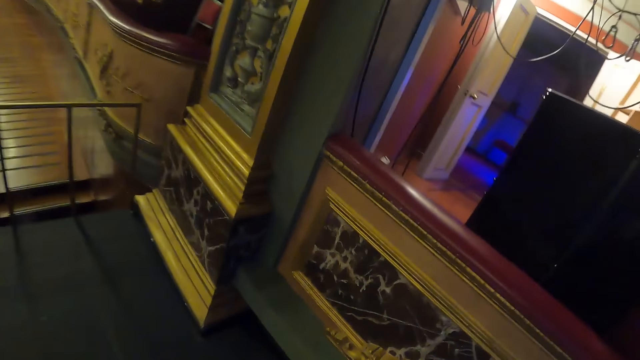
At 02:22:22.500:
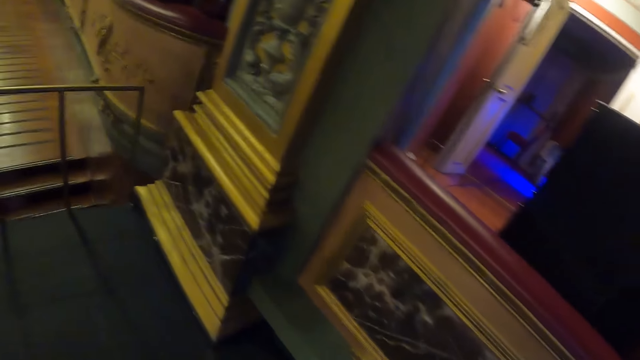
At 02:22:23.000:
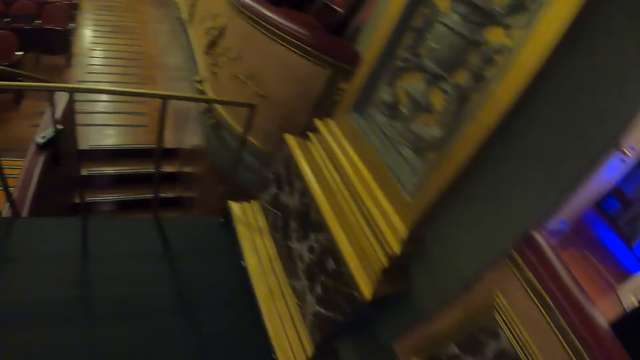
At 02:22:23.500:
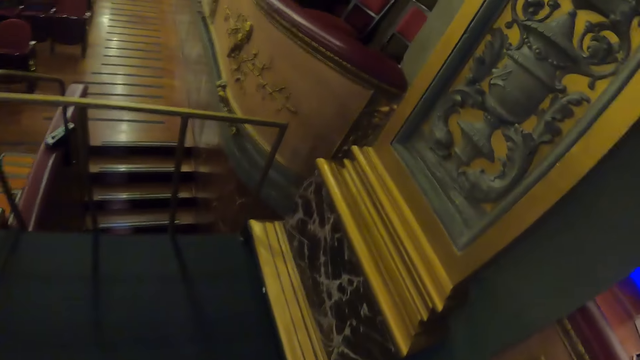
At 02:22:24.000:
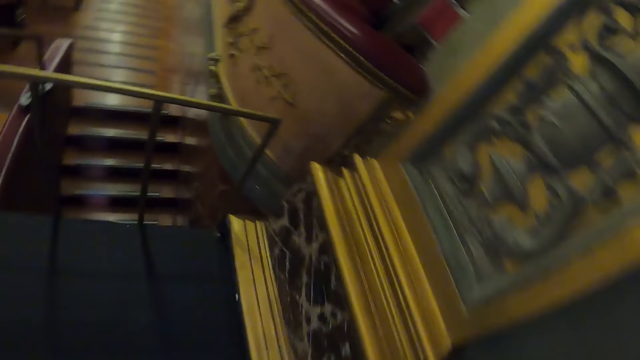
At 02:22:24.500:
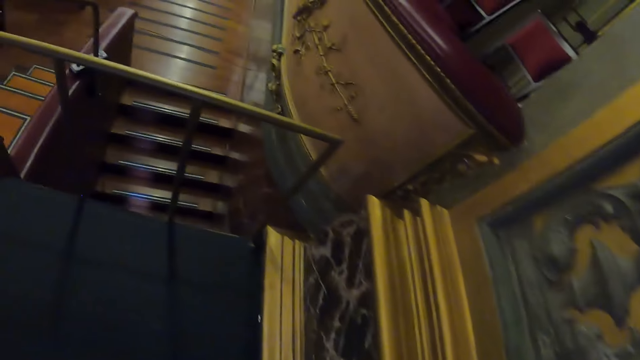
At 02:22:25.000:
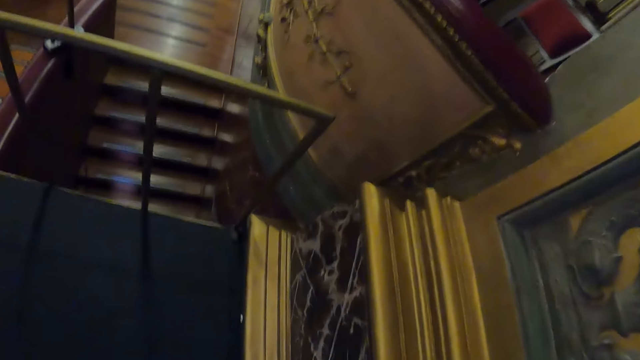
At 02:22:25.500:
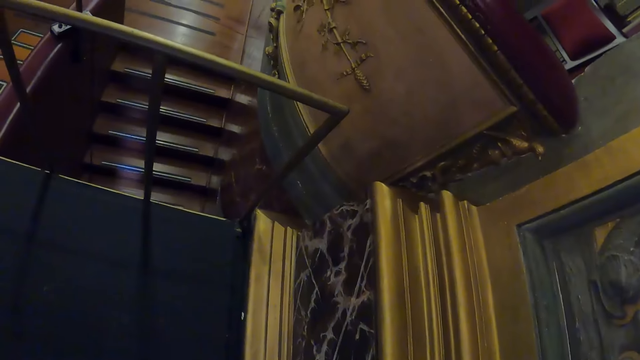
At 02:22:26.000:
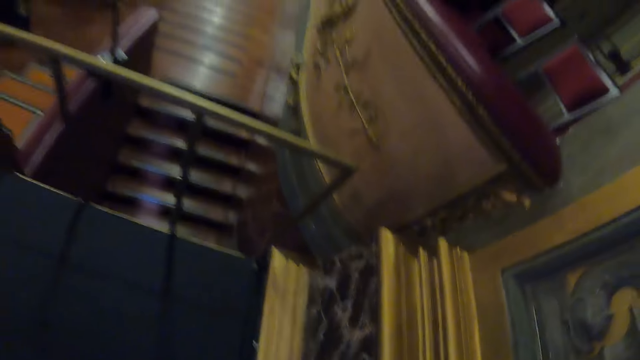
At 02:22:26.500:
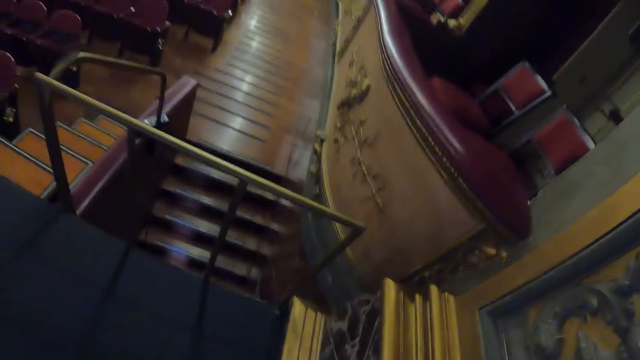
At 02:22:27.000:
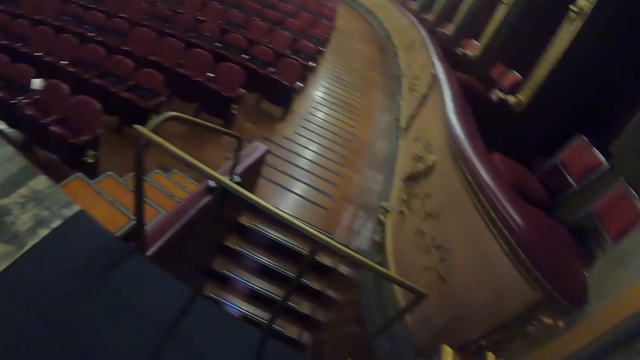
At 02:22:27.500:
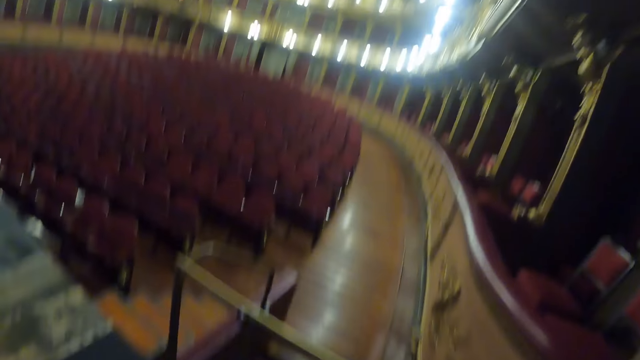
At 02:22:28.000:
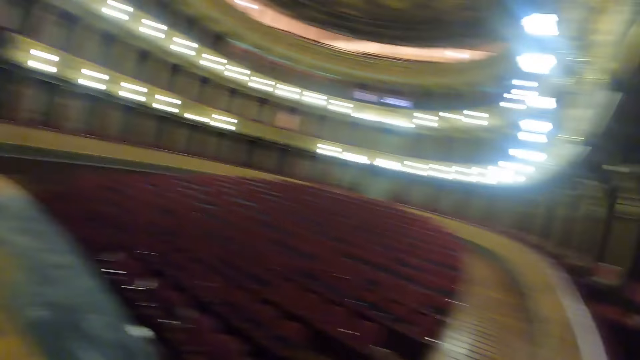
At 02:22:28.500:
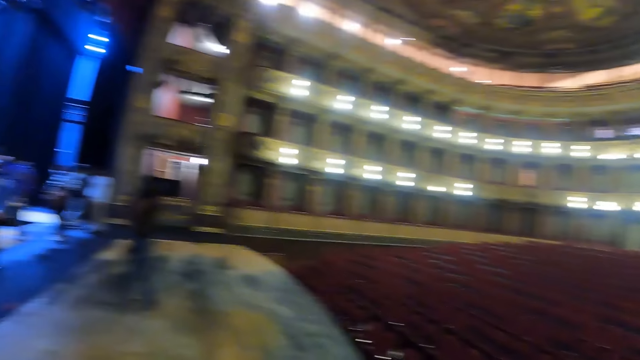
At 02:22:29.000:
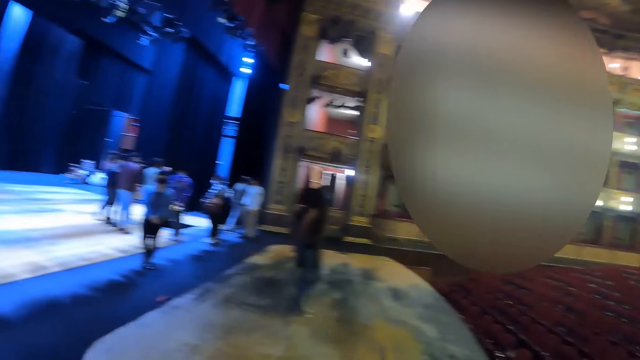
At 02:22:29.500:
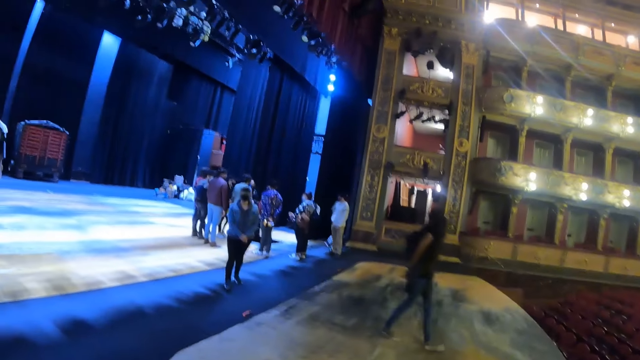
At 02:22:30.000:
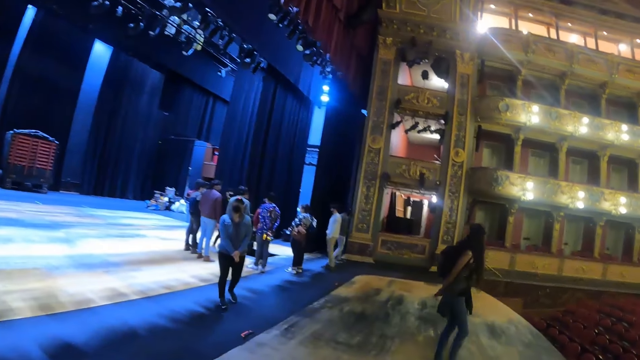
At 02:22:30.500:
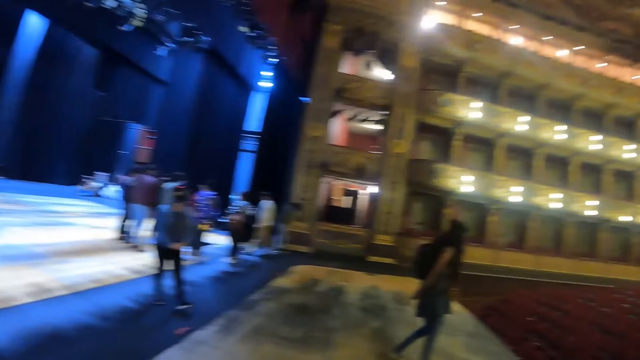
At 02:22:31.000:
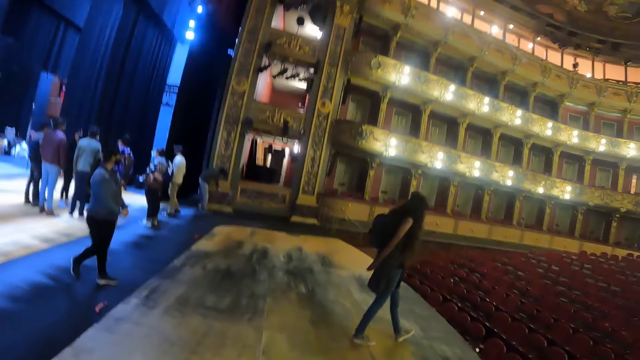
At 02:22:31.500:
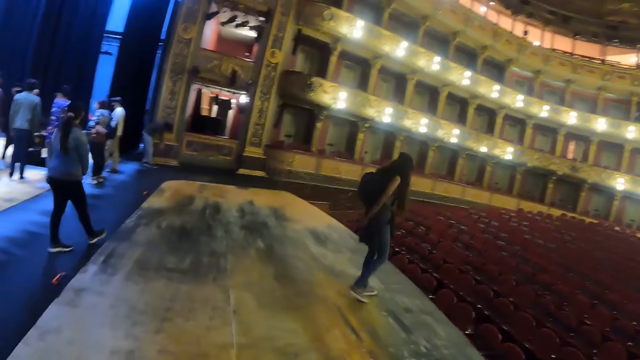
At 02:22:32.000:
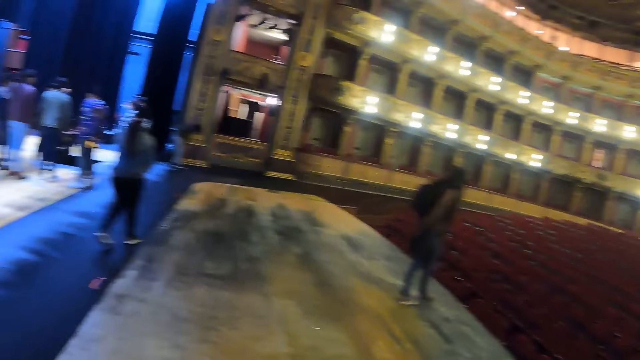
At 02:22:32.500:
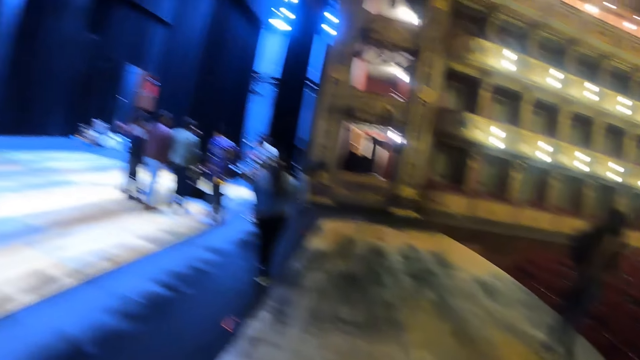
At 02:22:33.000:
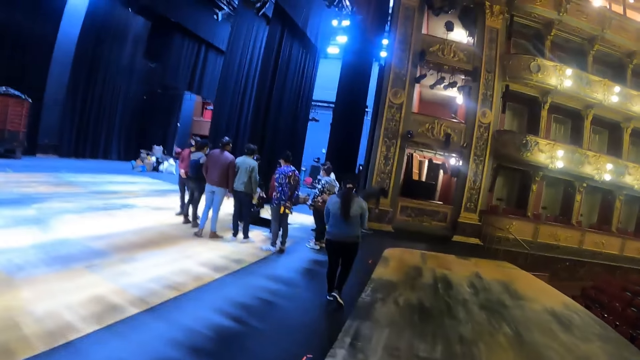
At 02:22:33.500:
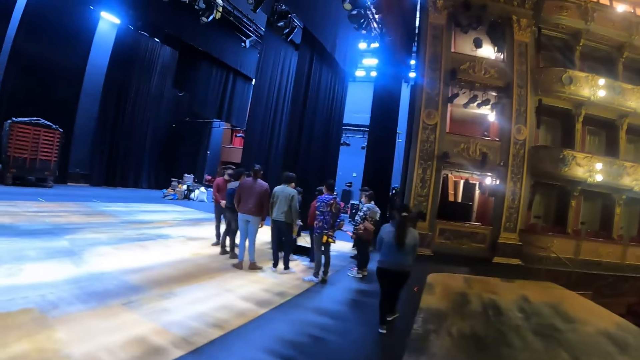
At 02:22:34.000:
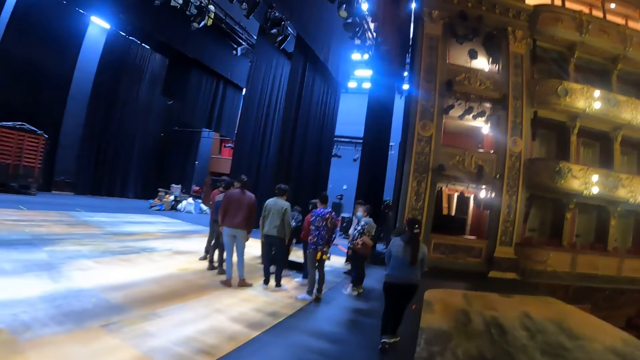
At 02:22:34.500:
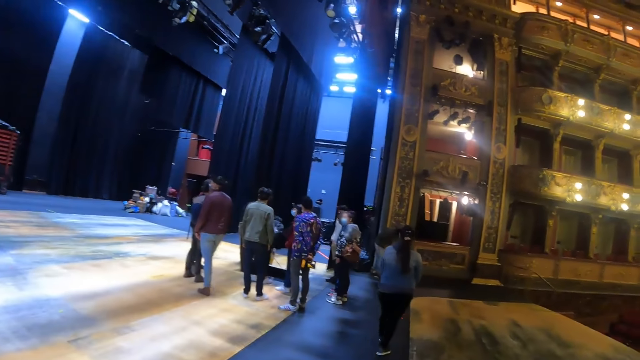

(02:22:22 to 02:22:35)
A lady walks around.

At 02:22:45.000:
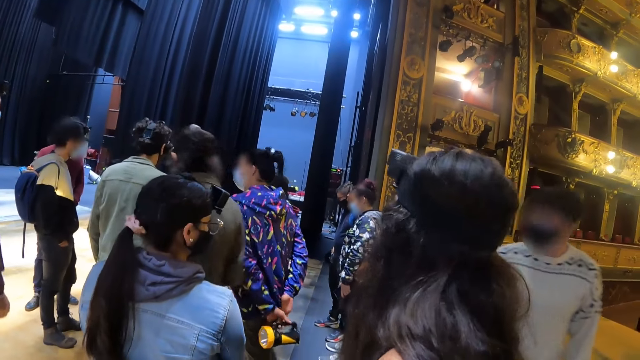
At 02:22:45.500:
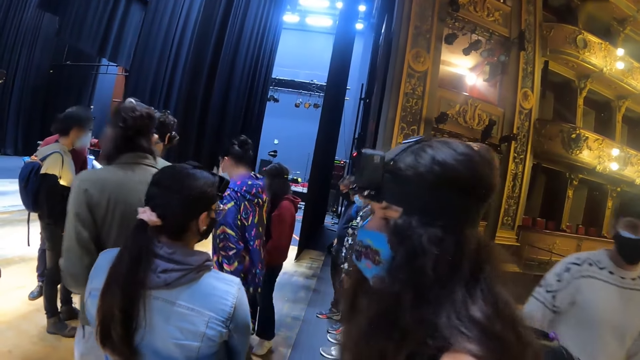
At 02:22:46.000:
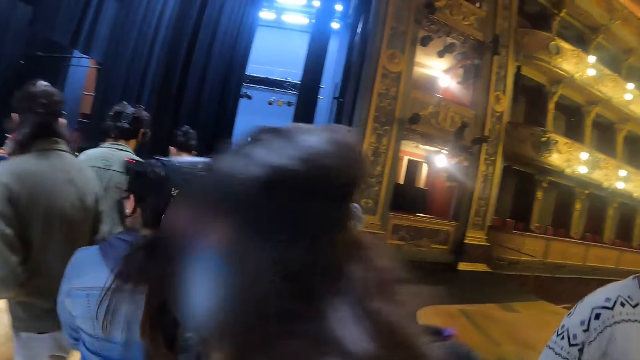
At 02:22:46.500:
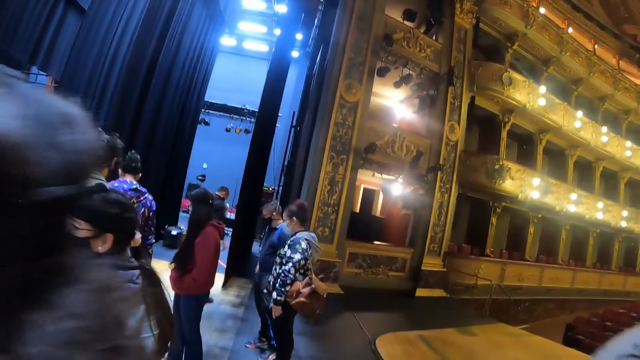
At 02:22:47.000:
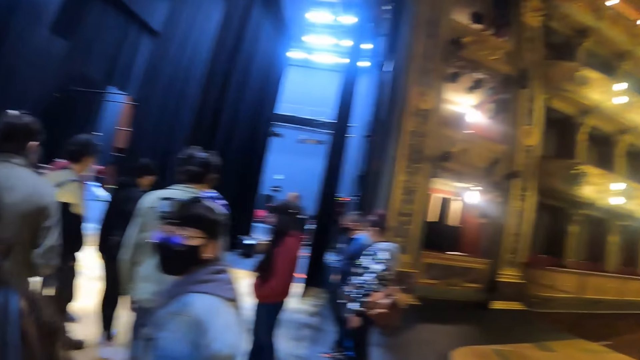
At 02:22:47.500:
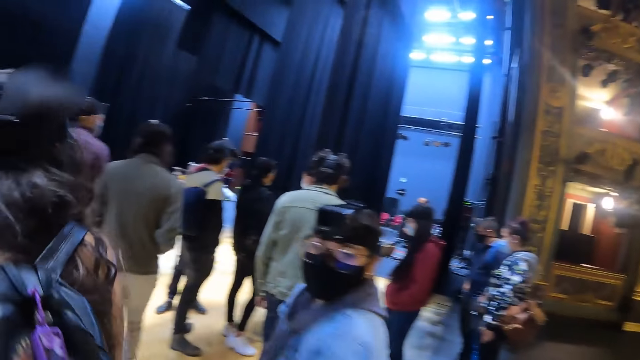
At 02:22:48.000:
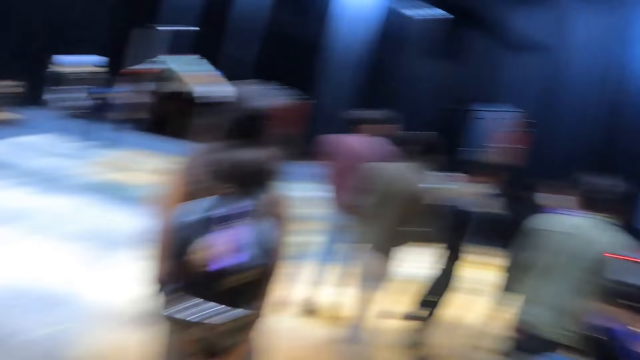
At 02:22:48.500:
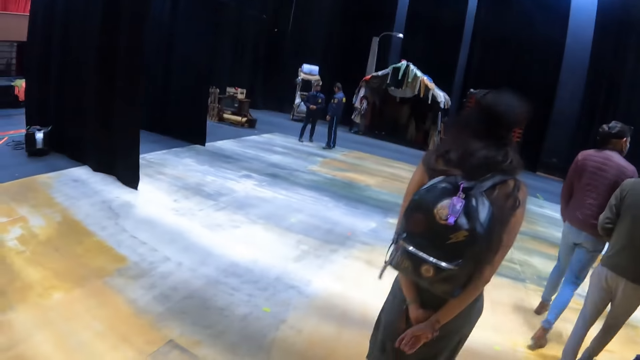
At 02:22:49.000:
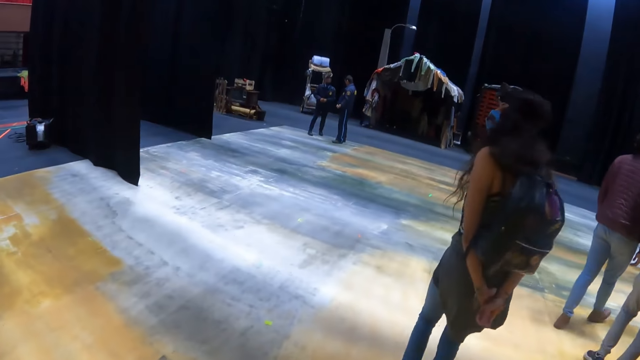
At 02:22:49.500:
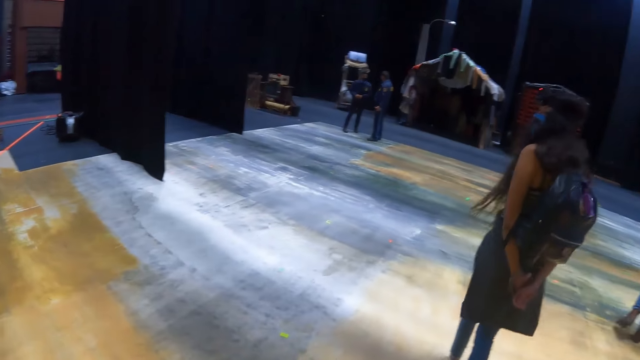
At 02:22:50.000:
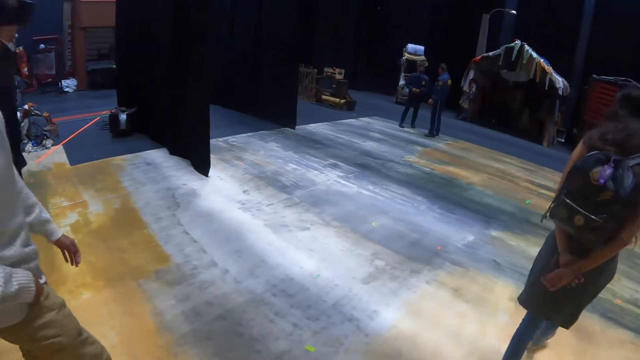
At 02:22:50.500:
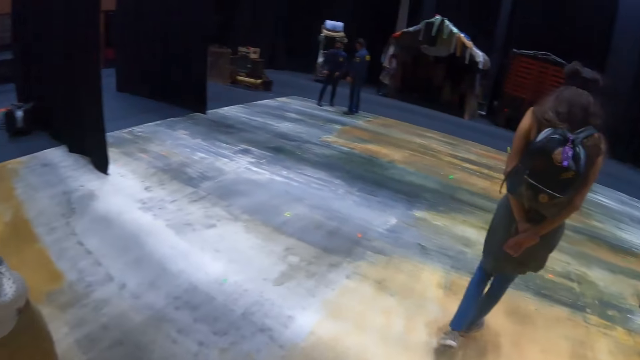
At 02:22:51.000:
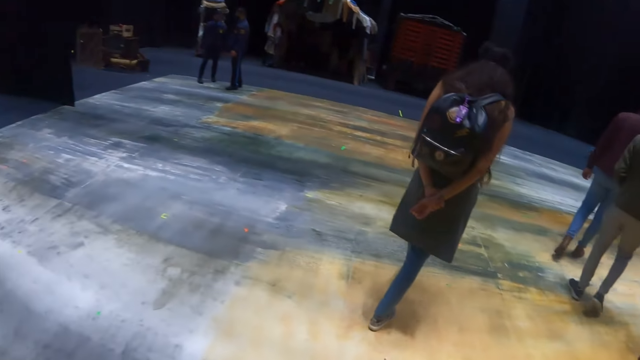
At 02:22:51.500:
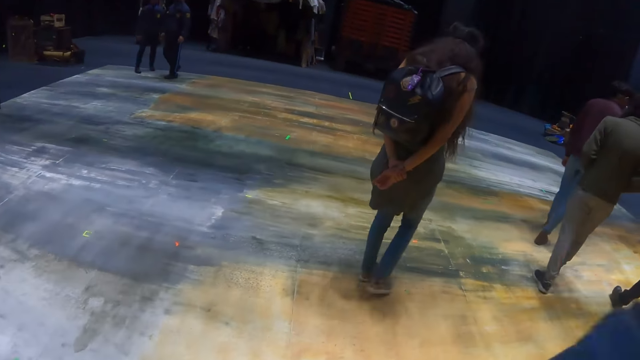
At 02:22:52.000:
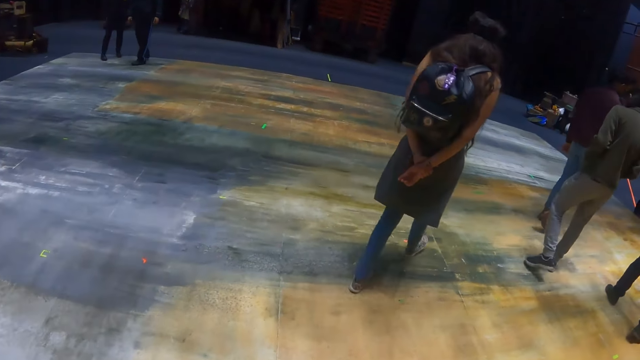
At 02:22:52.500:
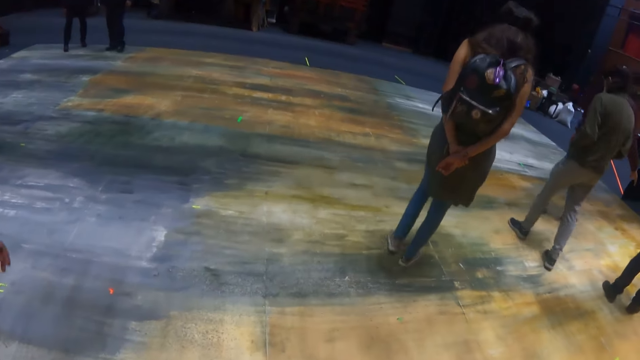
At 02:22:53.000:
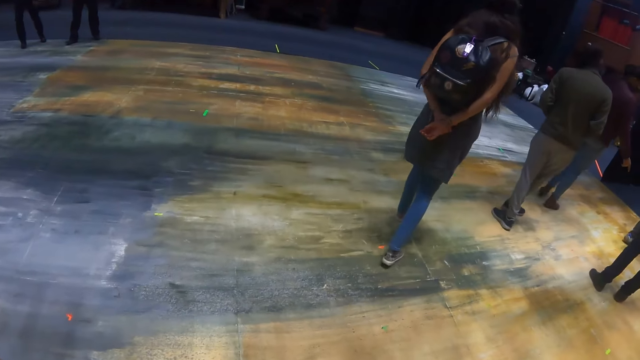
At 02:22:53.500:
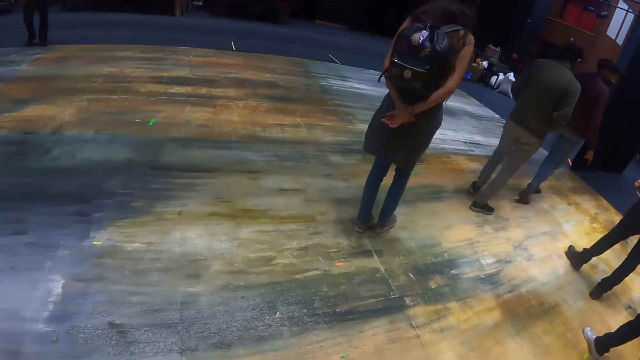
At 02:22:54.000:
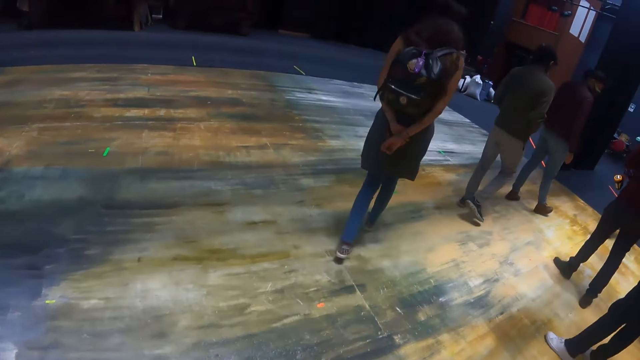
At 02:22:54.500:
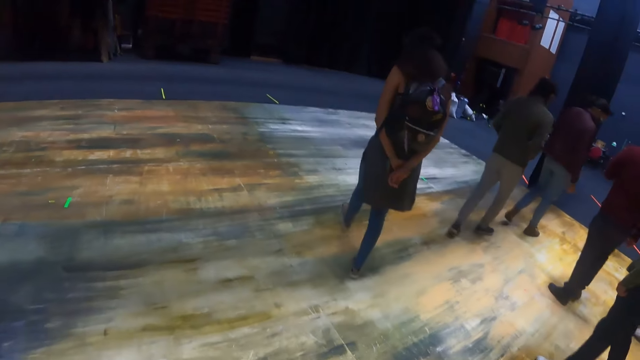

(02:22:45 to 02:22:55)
A lady walks around. The lady talks to the camera wearer. The camera wearer walks around.
